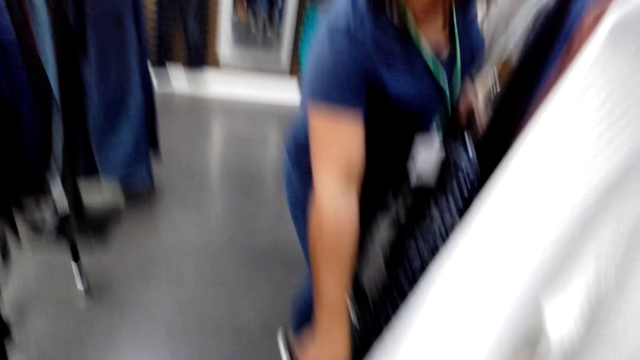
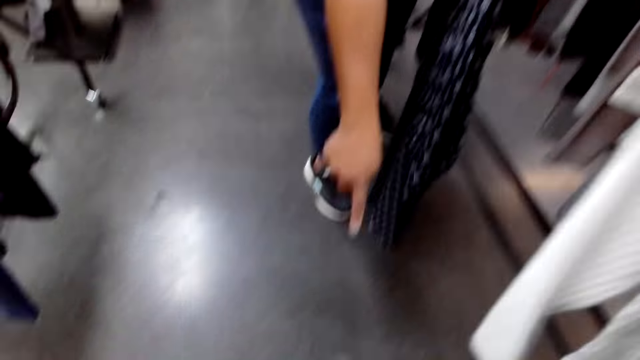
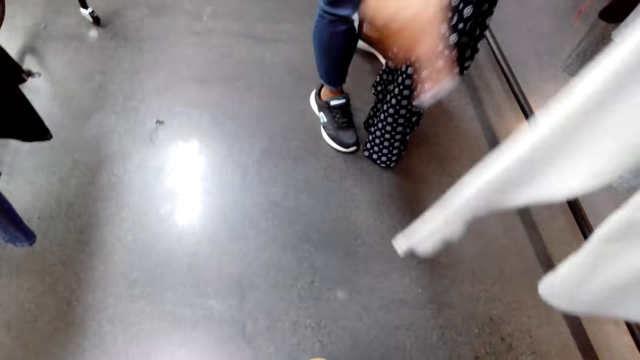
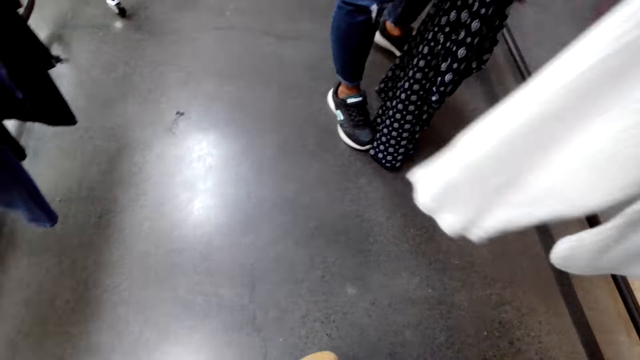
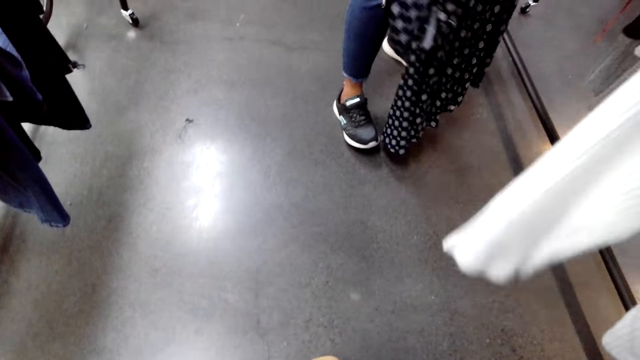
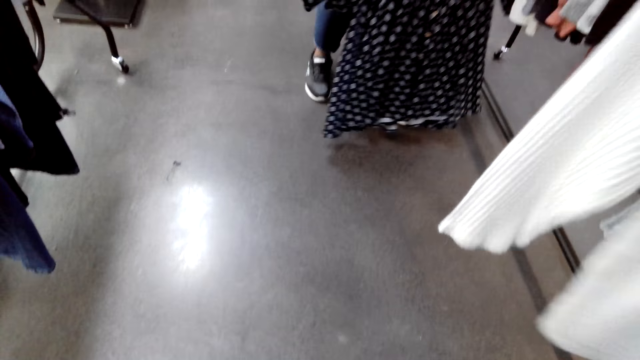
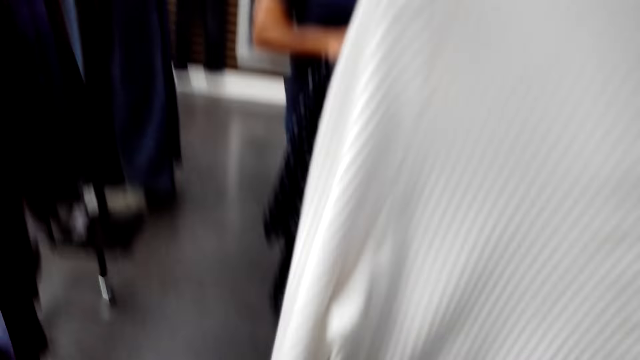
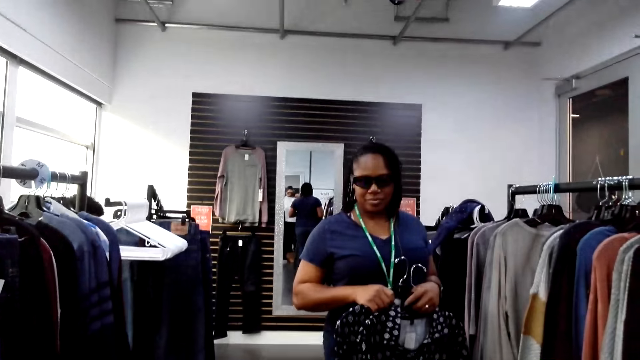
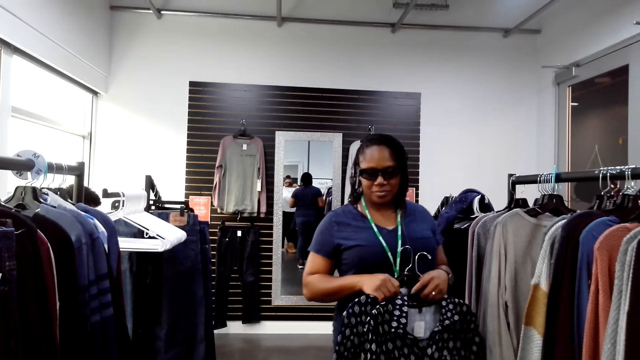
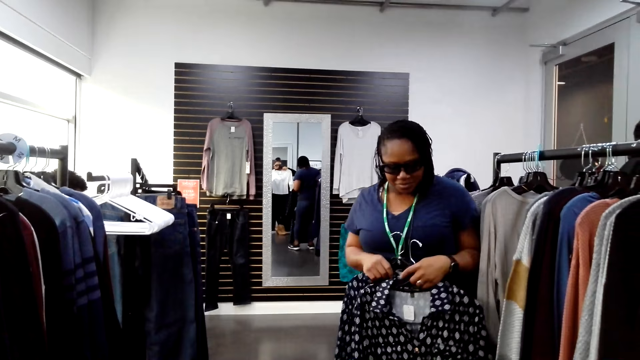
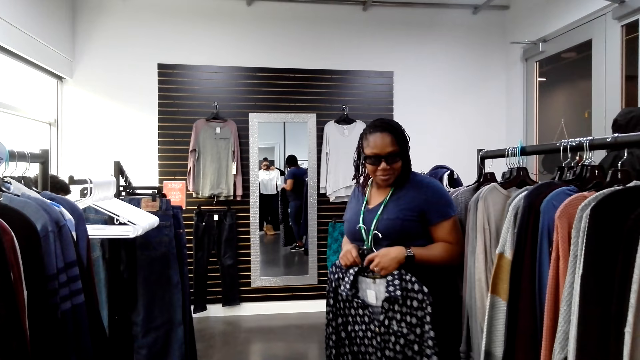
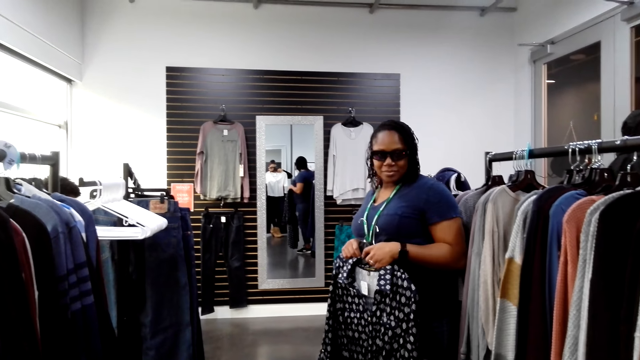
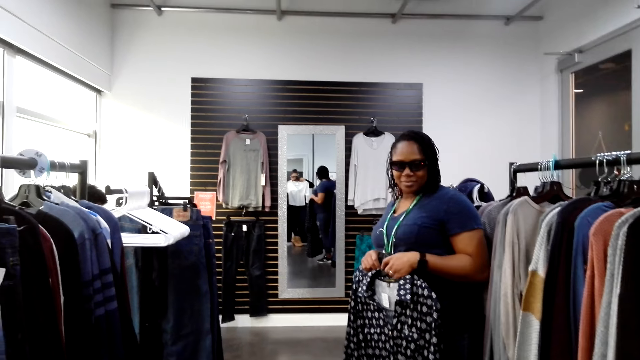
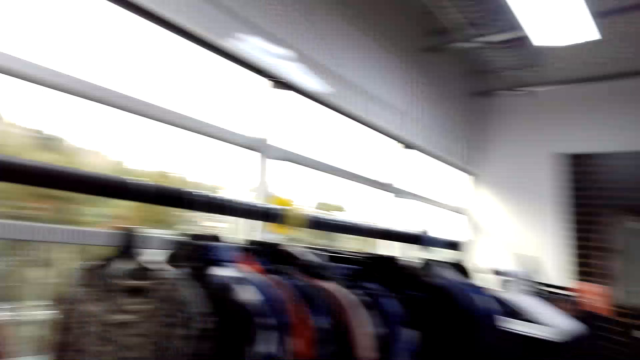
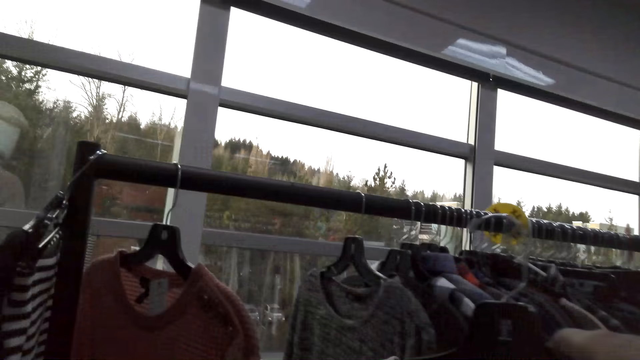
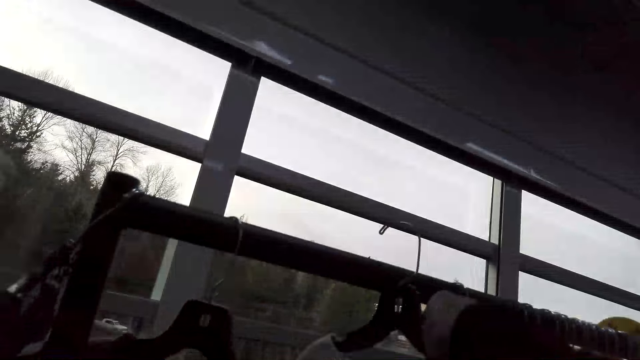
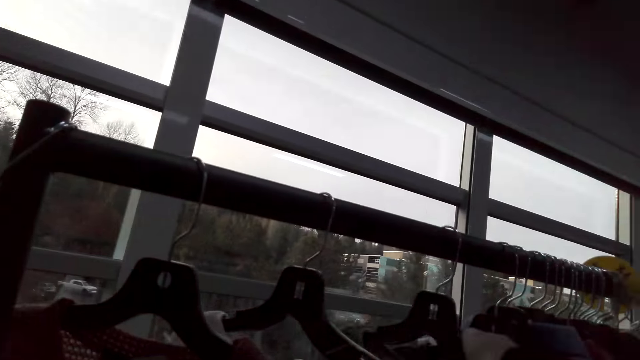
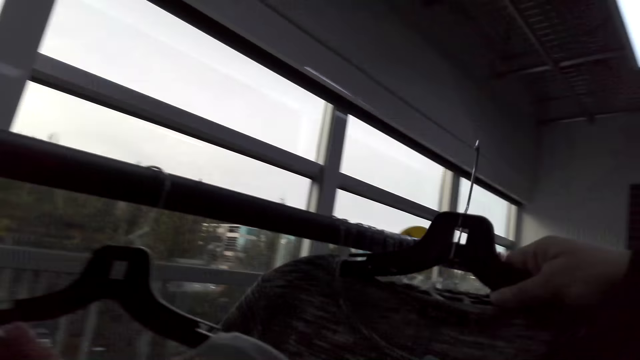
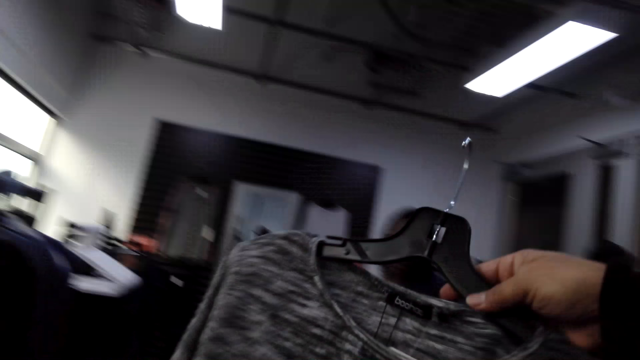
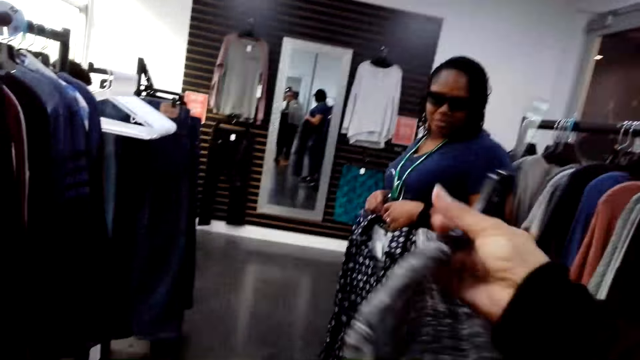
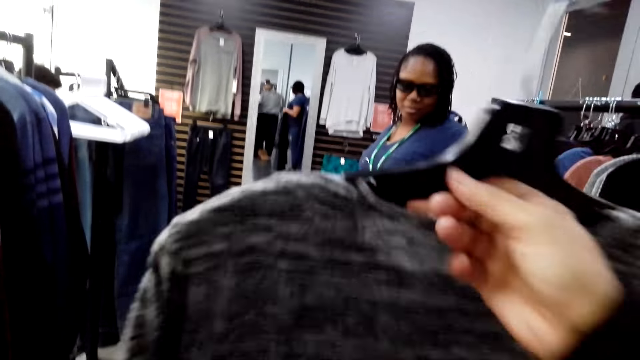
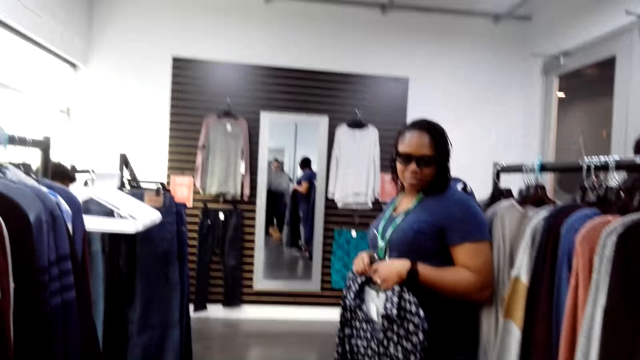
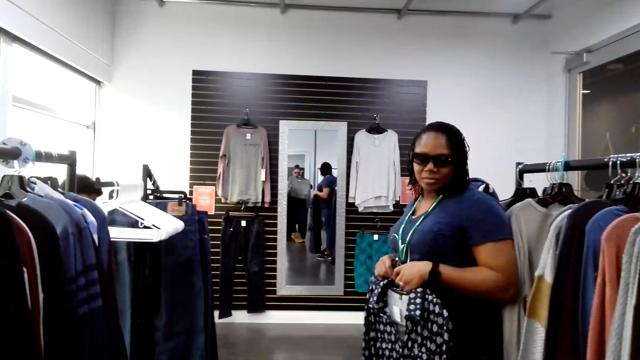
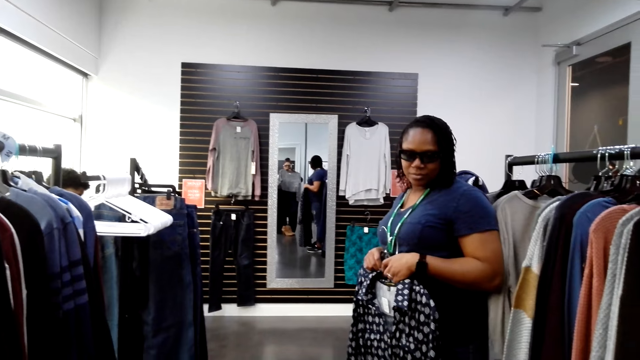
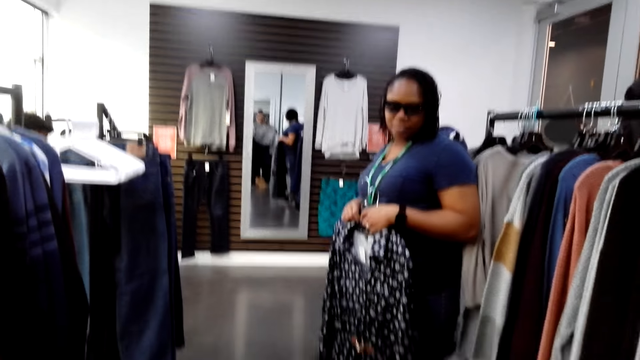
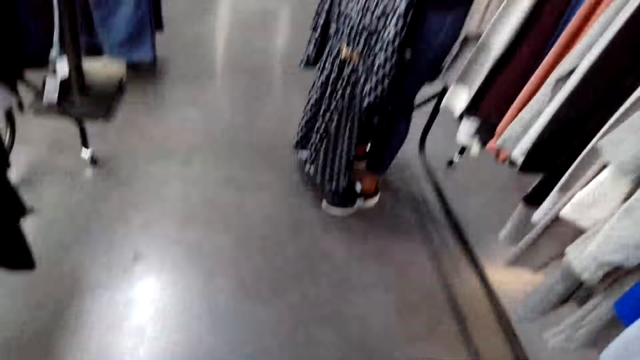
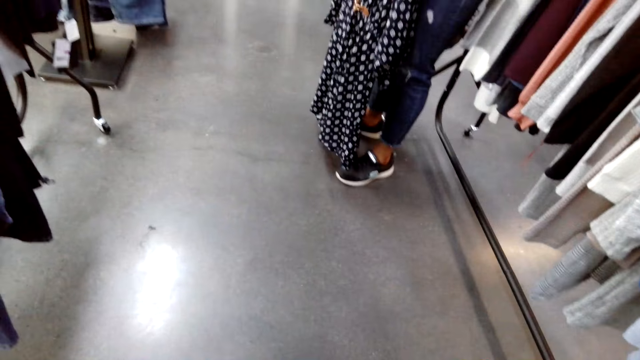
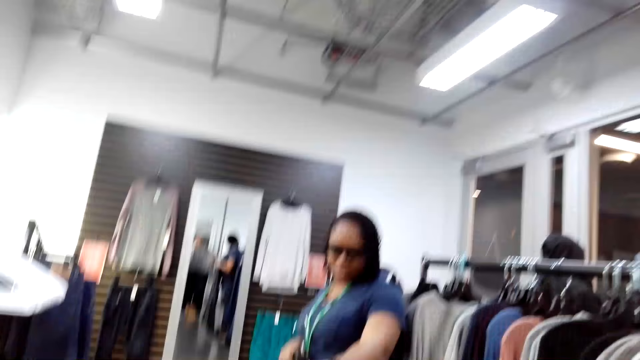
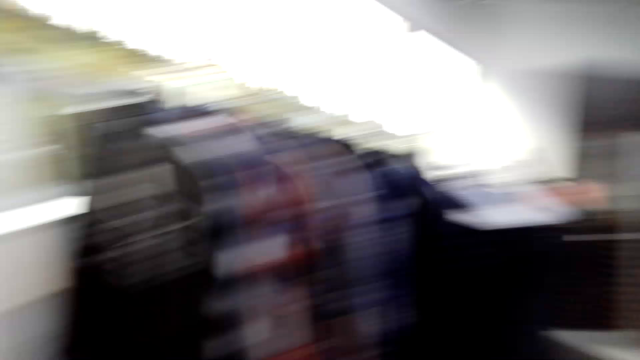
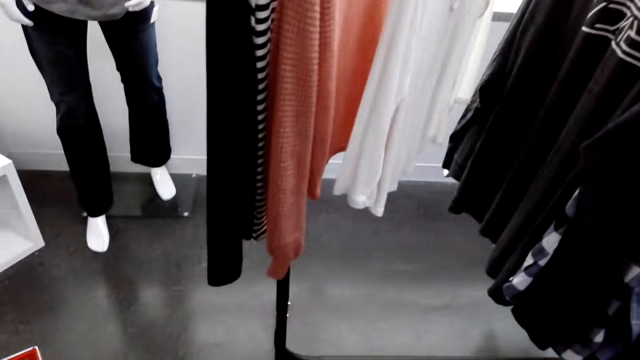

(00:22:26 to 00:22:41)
The camera wearer hangs clothes on a hanger stand. She picks clothes from the hanger stand. She puts clothes on her chest.

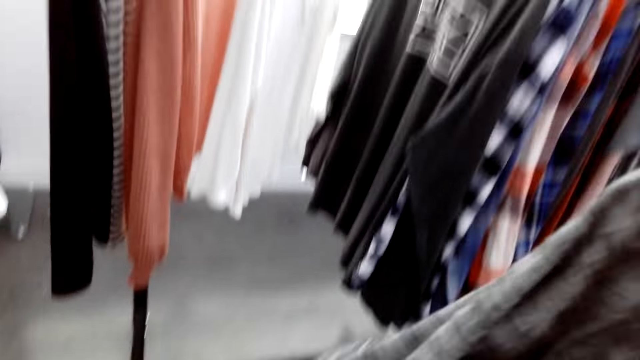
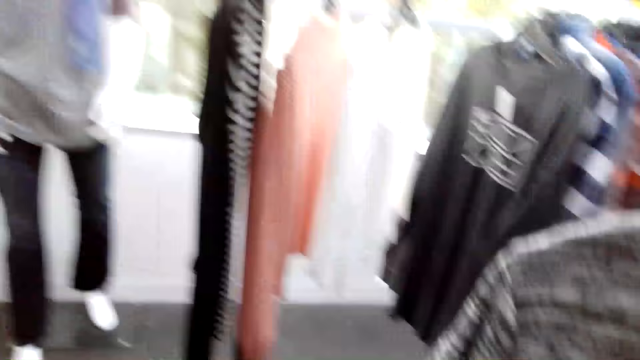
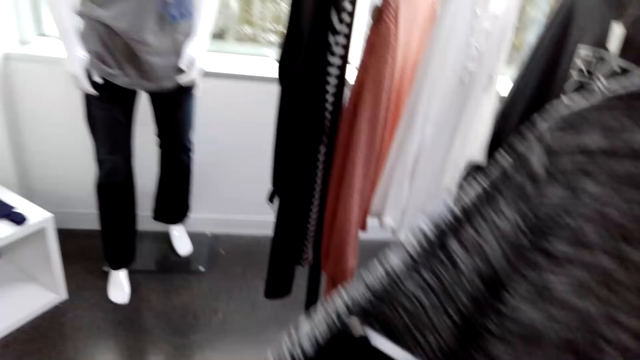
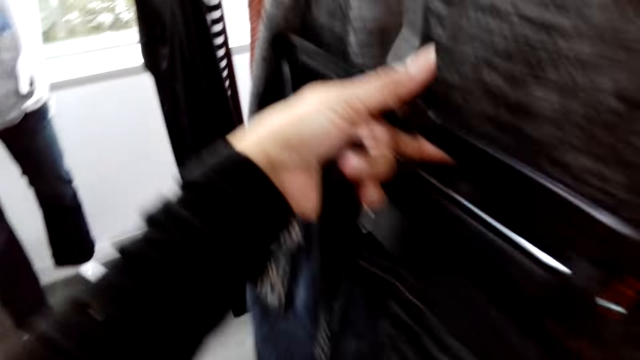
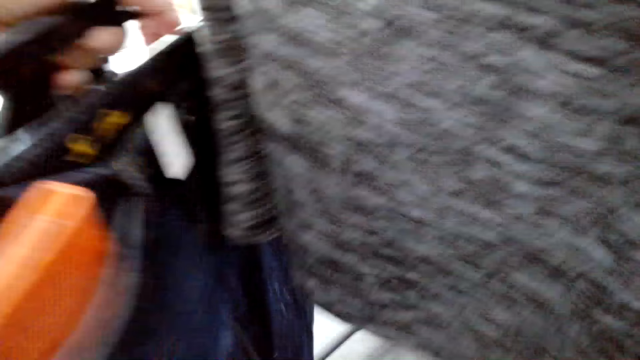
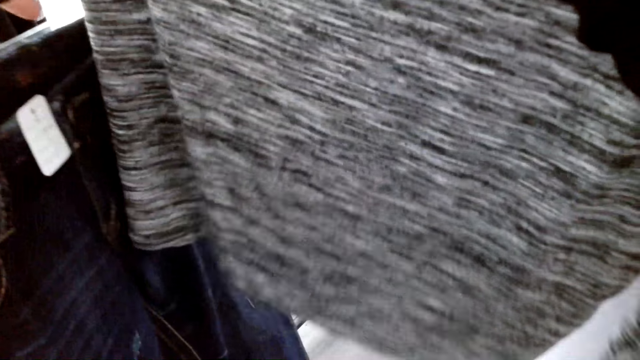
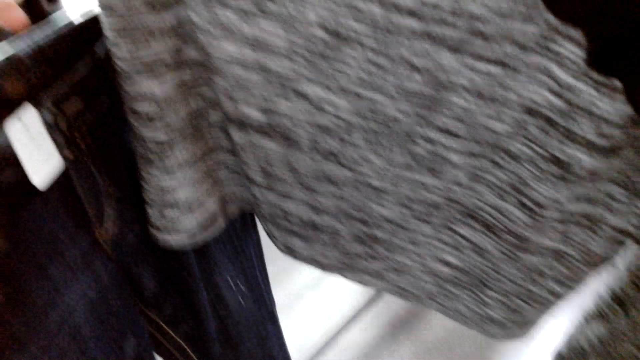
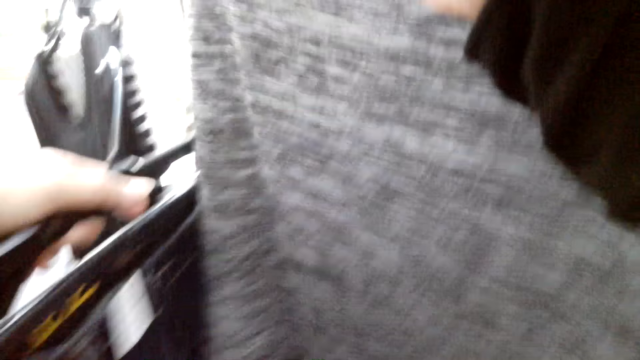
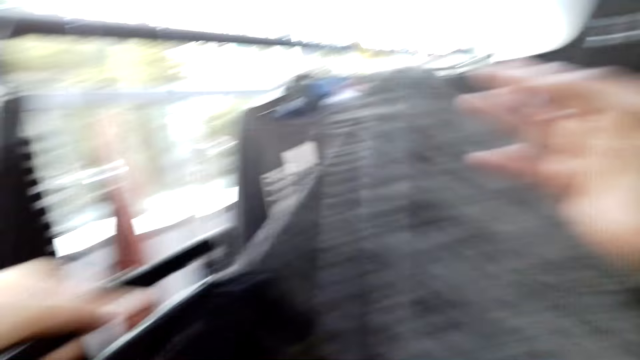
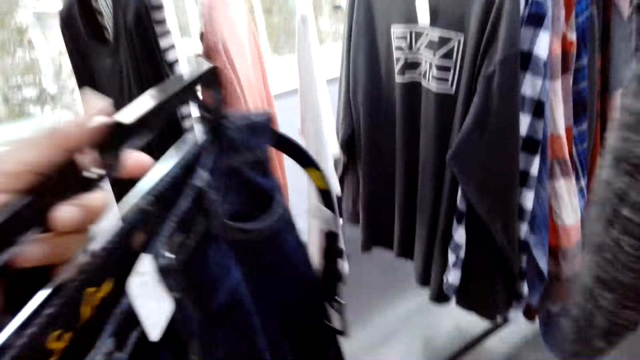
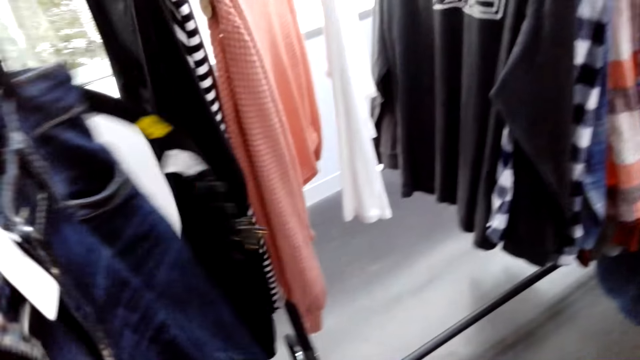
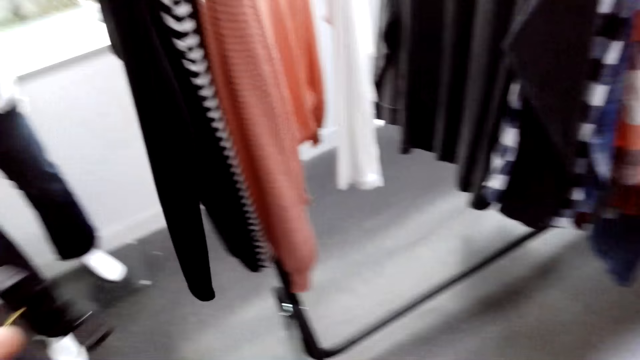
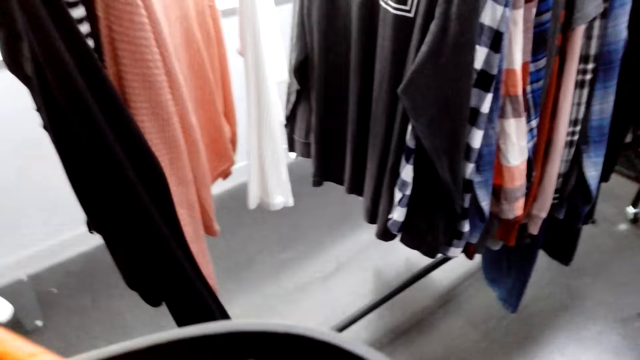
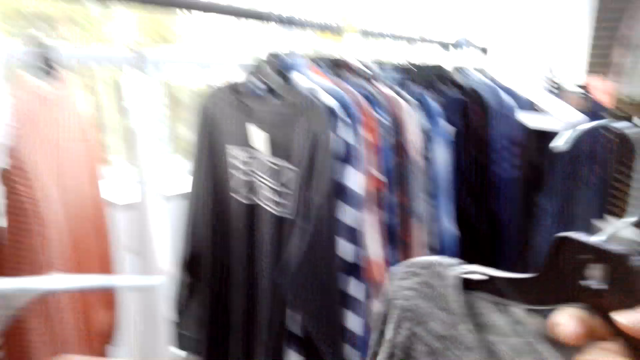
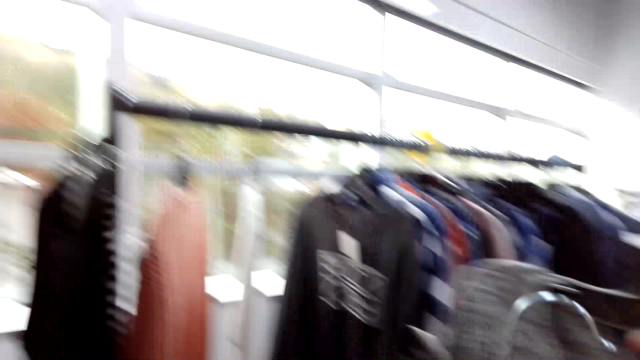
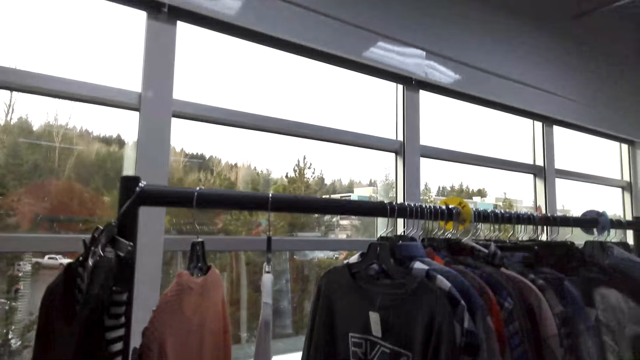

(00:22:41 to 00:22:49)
The camera wearer holds clothes with hands.
